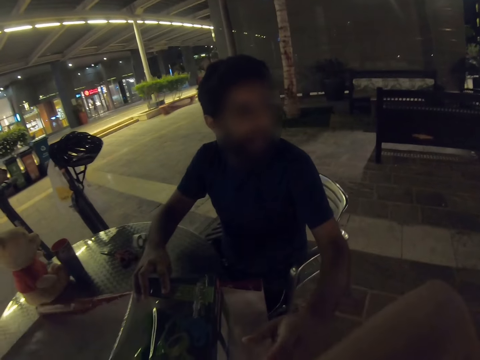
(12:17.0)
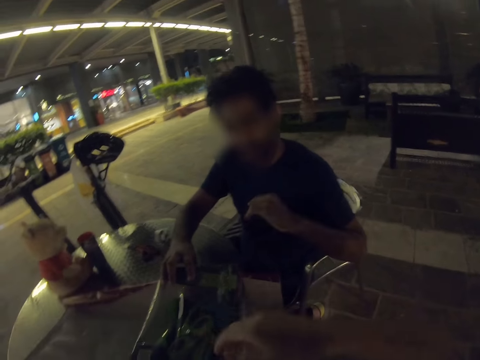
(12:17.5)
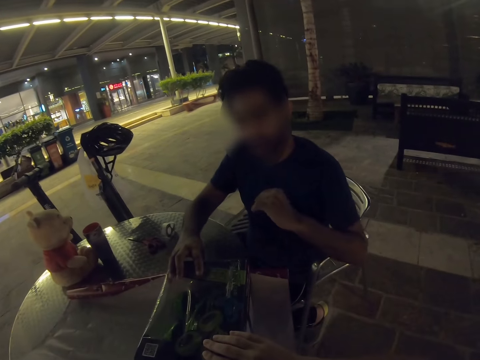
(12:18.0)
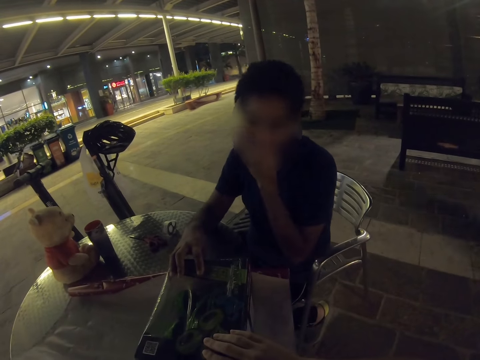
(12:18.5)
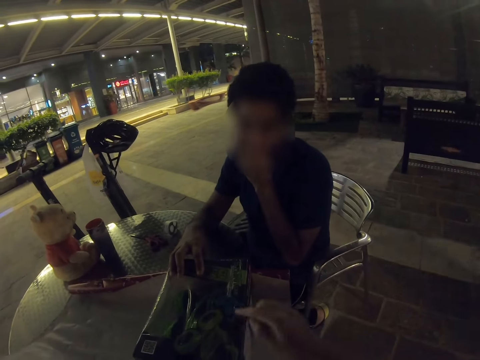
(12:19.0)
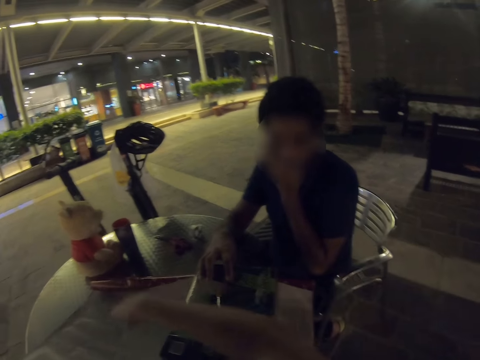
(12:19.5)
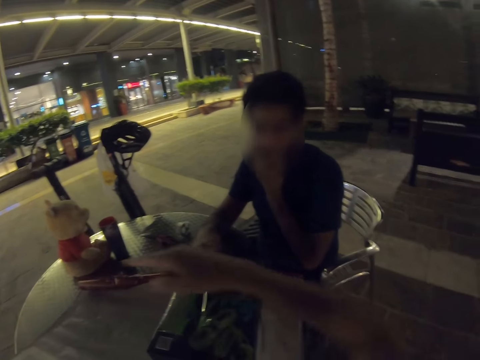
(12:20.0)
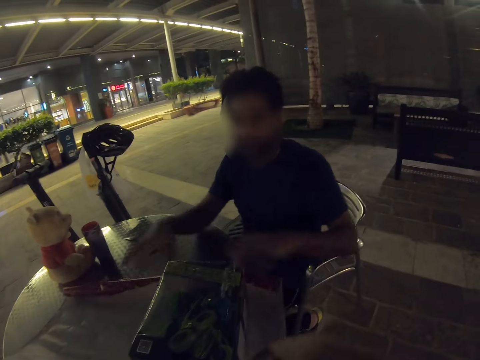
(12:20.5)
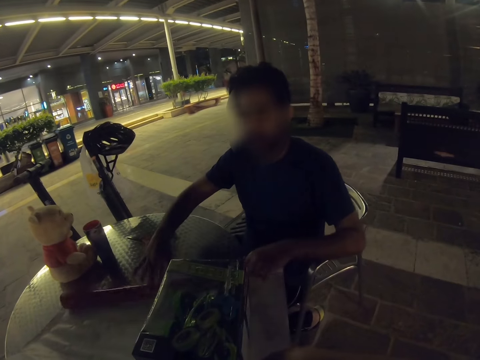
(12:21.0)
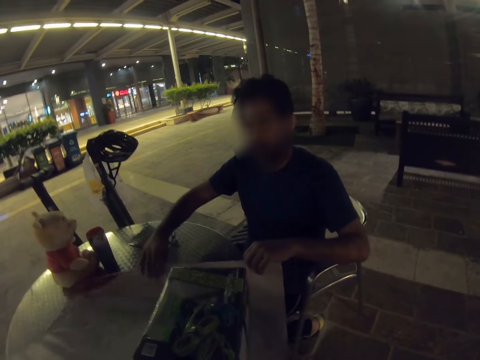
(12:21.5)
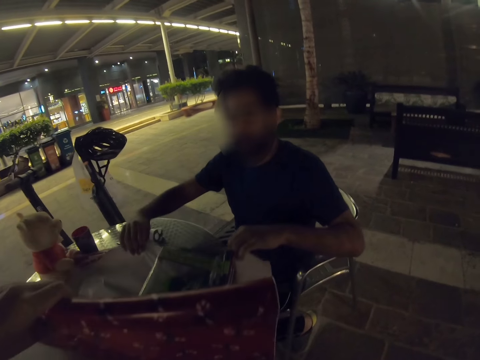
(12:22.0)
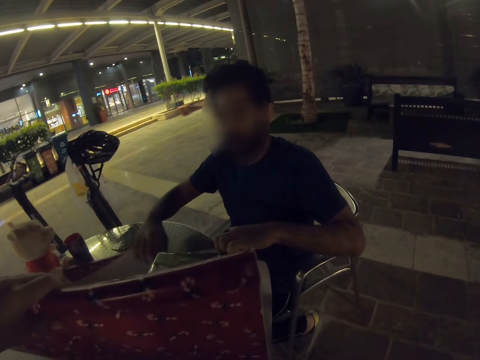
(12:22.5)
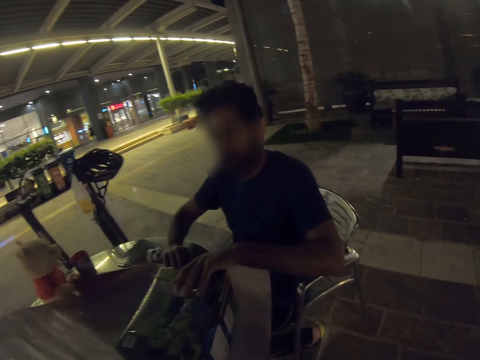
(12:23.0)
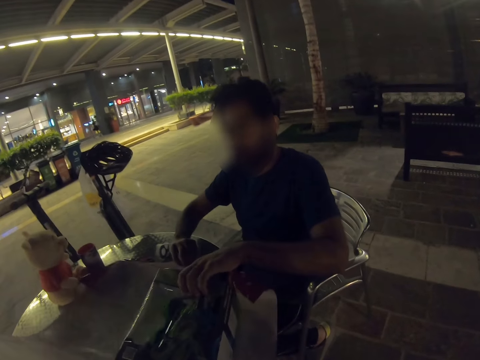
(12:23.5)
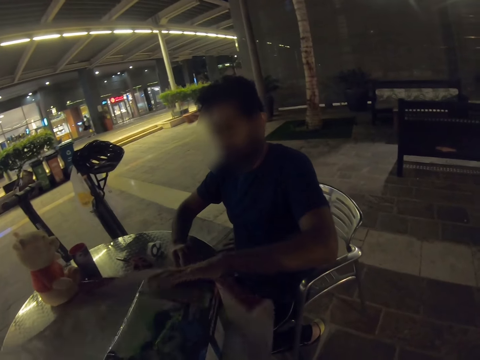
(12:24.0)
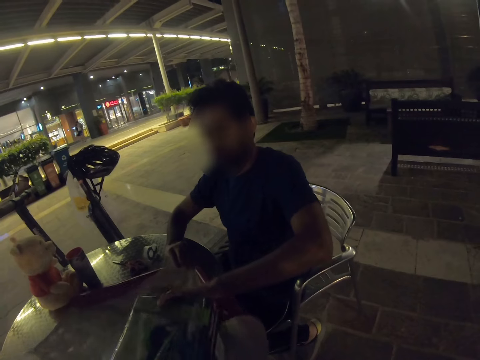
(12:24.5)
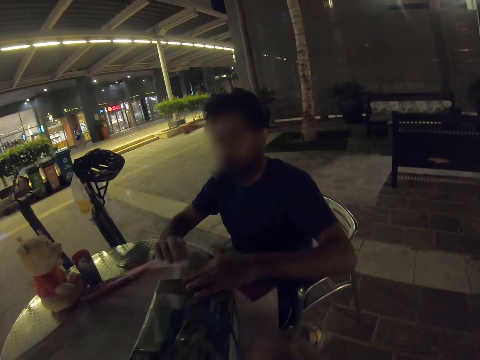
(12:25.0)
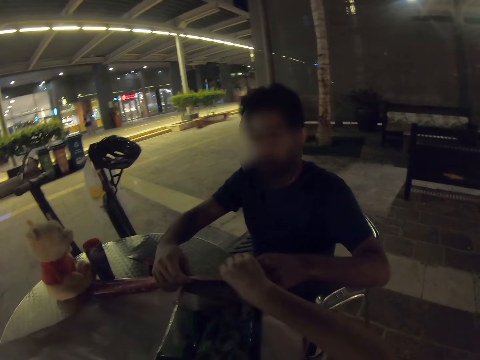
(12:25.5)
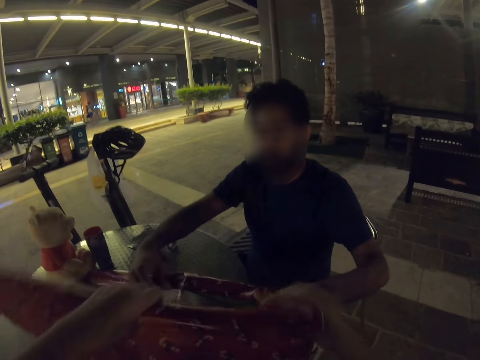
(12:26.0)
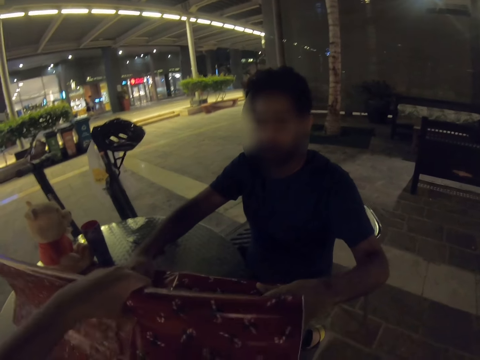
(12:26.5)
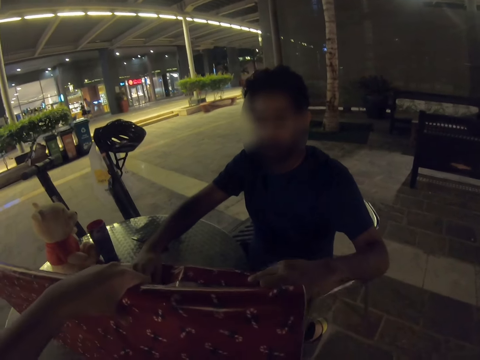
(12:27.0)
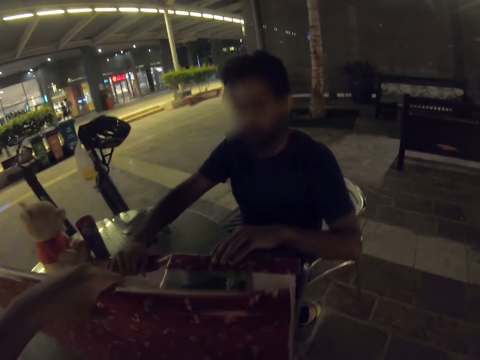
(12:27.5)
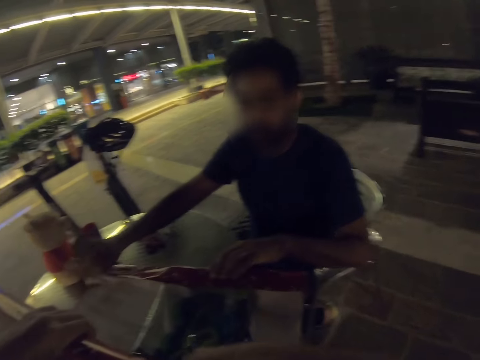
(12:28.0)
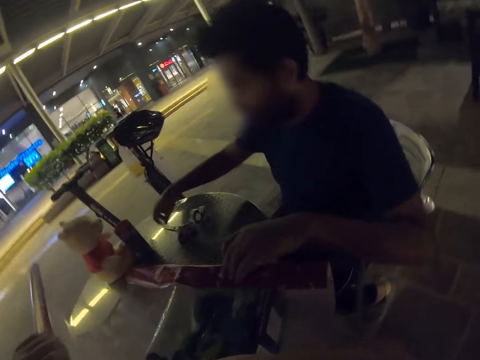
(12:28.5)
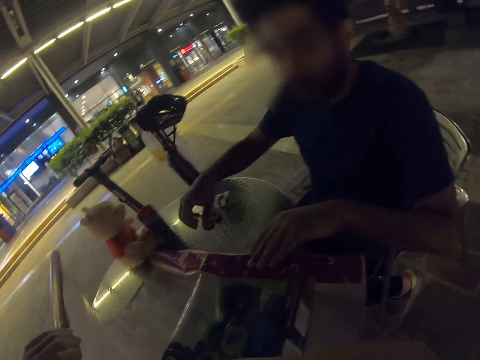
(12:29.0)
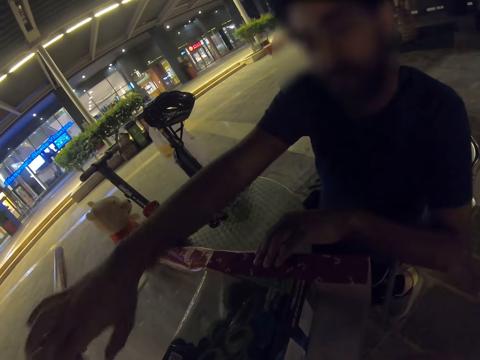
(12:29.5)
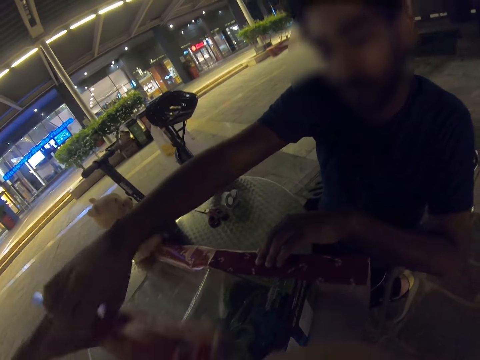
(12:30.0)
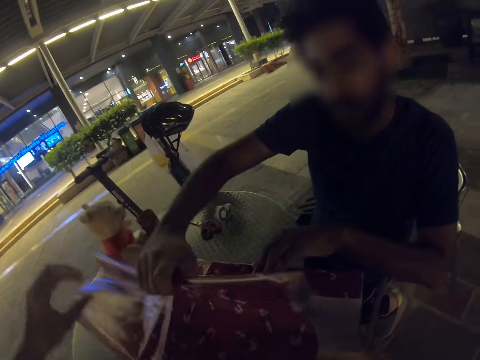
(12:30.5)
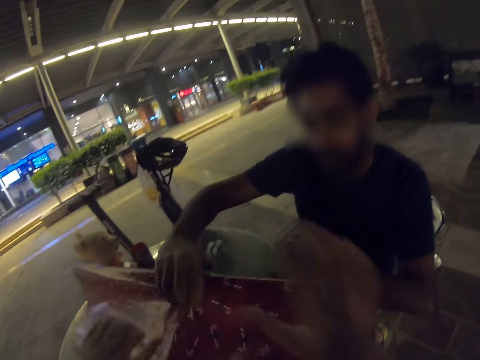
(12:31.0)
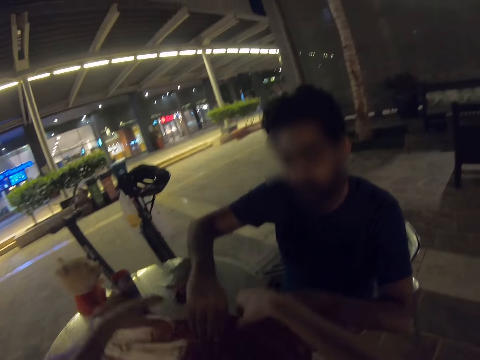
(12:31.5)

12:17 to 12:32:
A man wipes his face and wraps a gift box. The camera wearer wraps the gift box. The man wraps the gift box.

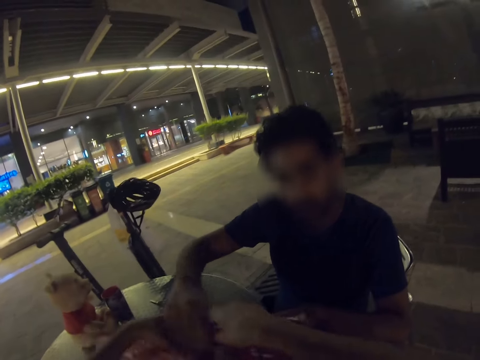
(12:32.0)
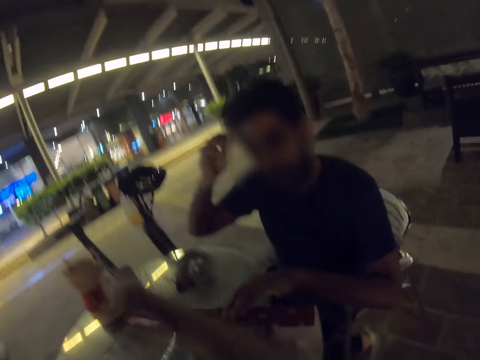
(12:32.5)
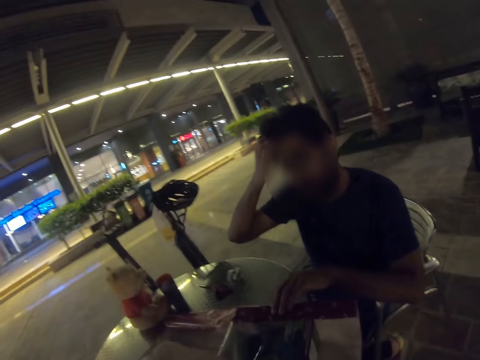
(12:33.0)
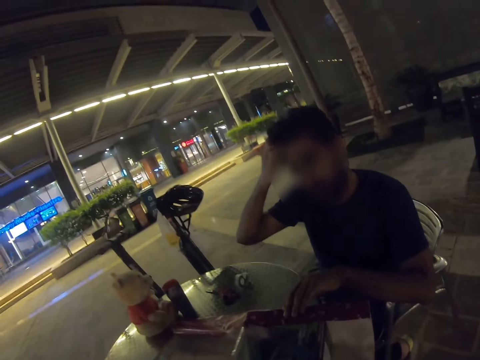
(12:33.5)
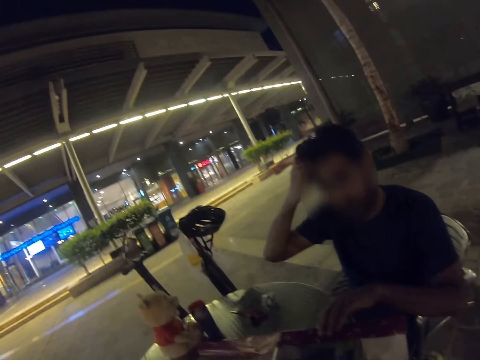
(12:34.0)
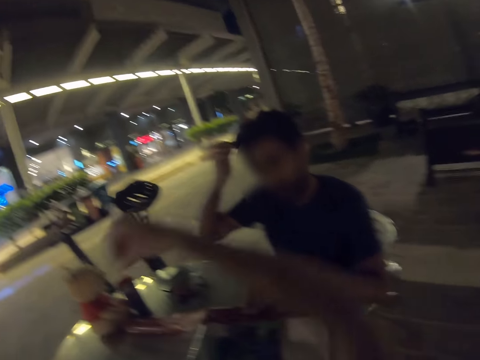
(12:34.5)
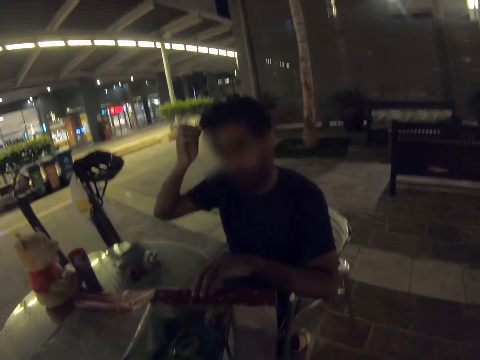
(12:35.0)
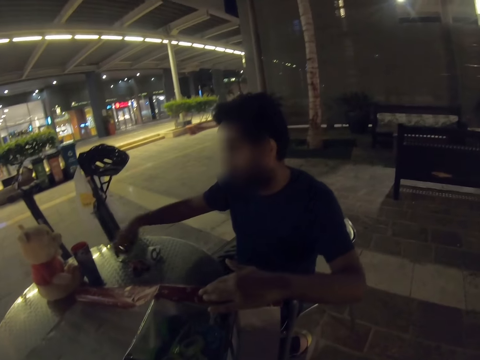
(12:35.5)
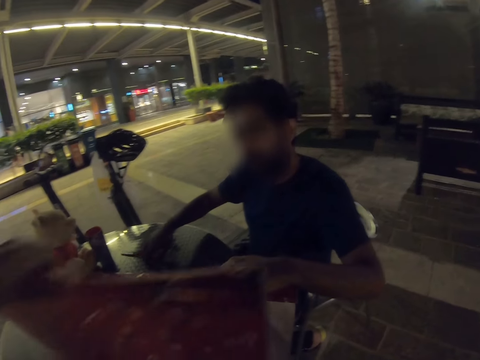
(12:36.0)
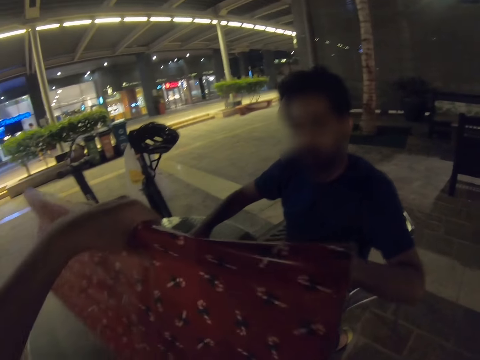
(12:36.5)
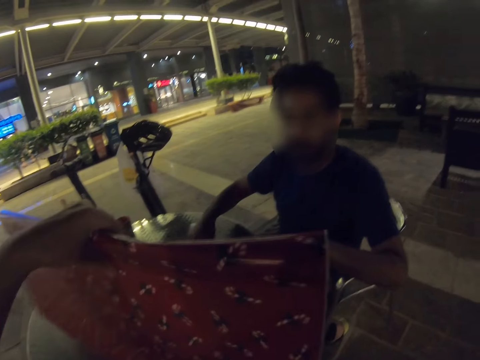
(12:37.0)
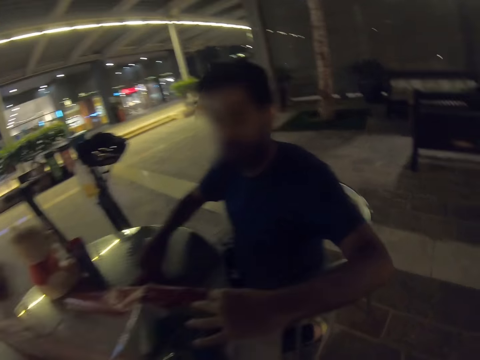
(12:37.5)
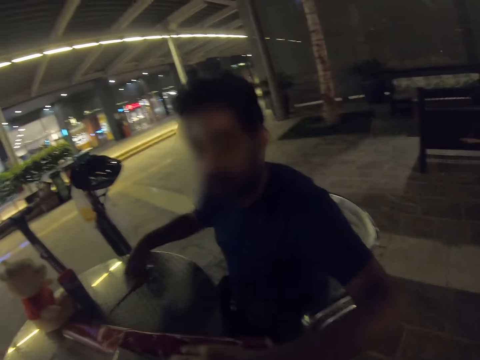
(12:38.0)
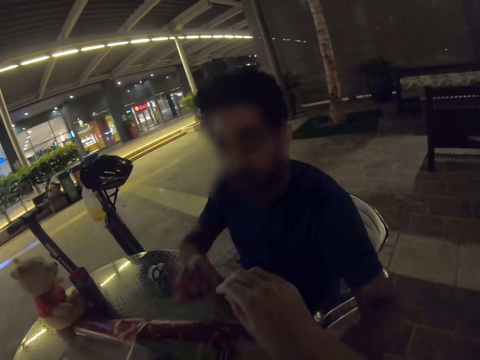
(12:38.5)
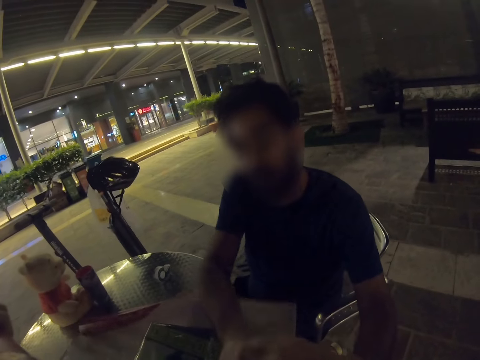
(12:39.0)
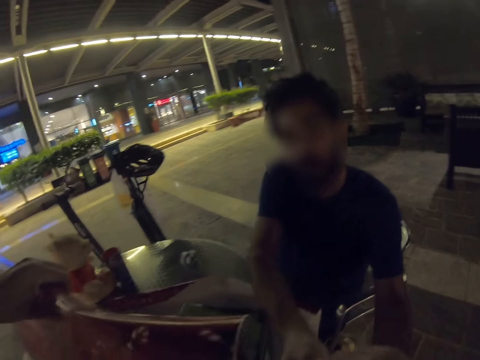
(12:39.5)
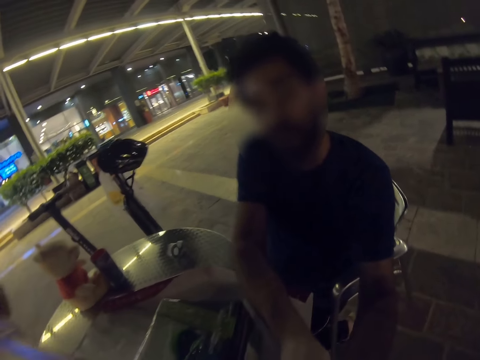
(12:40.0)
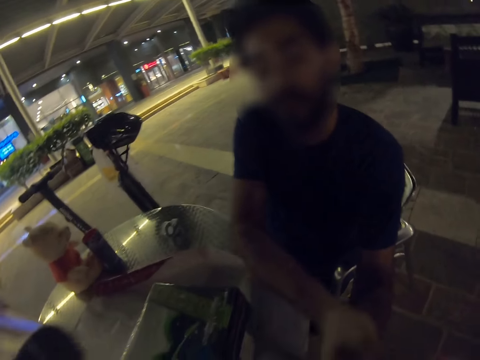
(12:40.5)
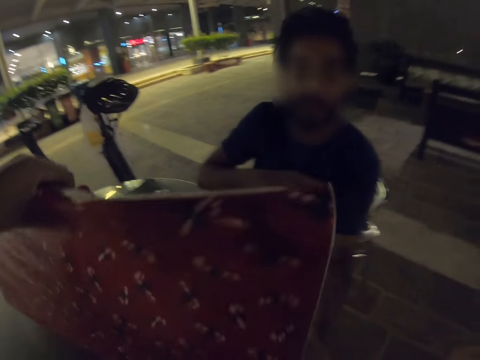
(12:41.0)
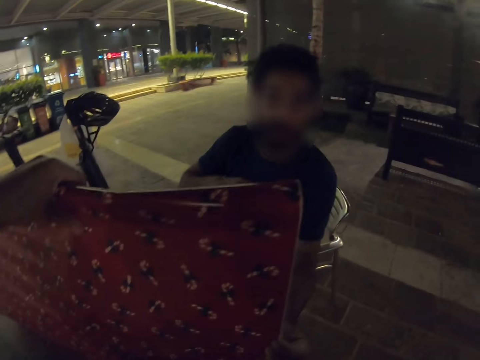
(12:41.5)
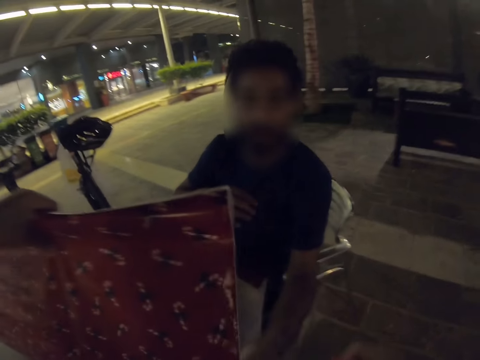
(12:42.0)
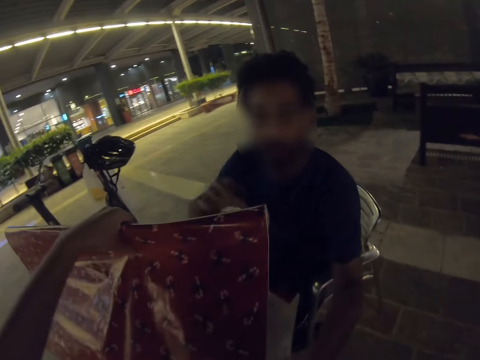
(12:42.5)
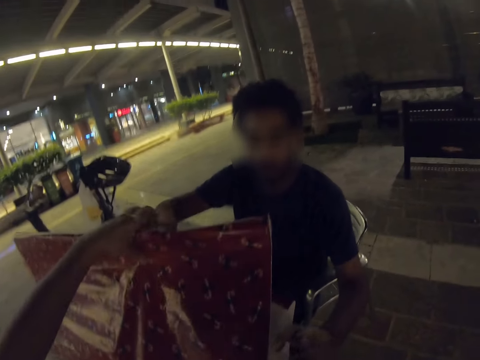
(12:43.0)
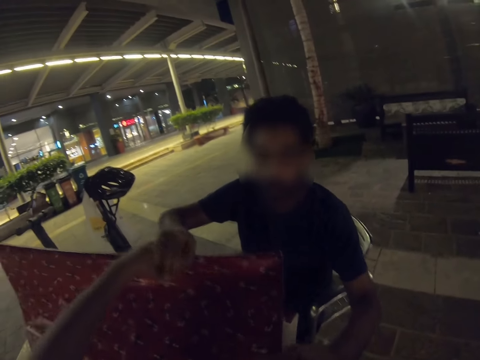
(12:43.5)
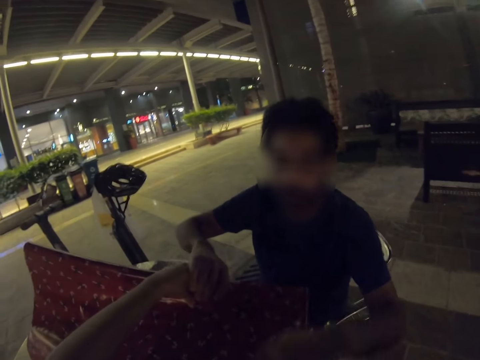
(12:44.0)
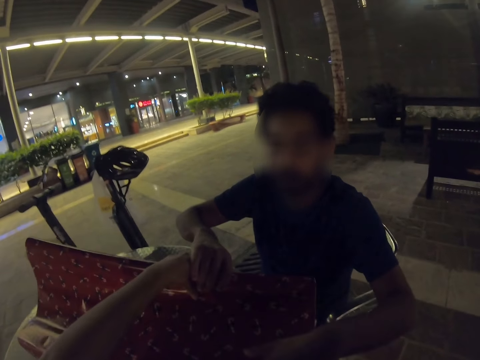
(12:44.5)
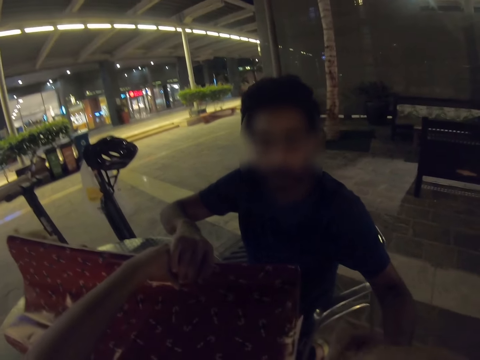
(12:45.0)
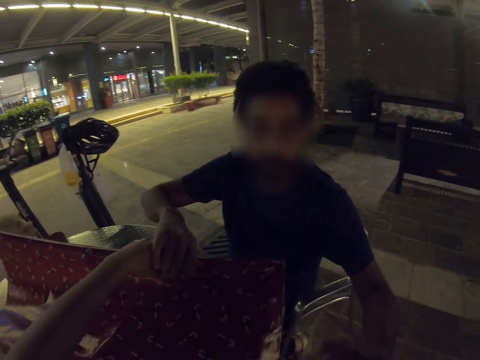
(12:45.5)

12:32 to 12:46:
A man picks up scissors. The man gives the camera wearer the scissors. The camera wearer holds a gift wrapper. They wrap a gift with the man.
